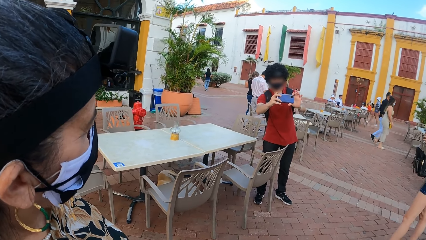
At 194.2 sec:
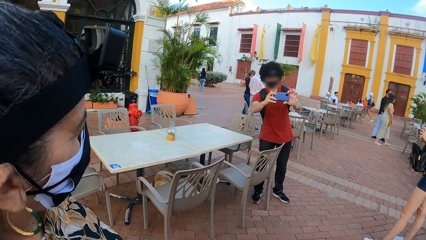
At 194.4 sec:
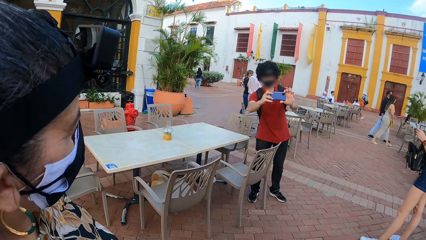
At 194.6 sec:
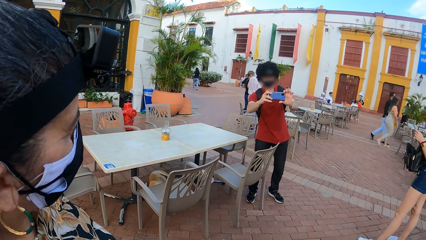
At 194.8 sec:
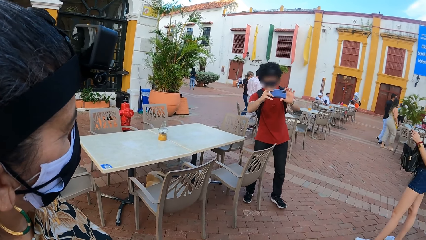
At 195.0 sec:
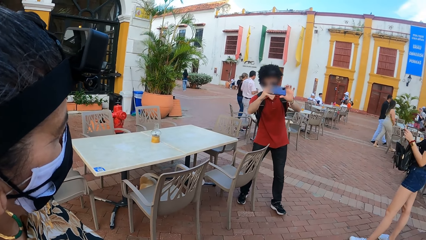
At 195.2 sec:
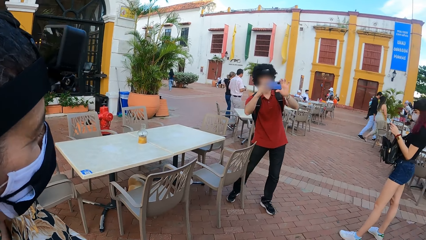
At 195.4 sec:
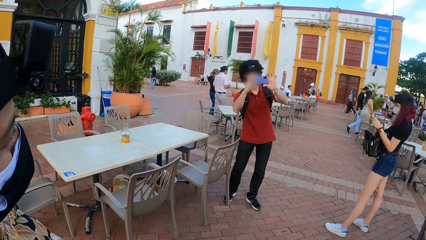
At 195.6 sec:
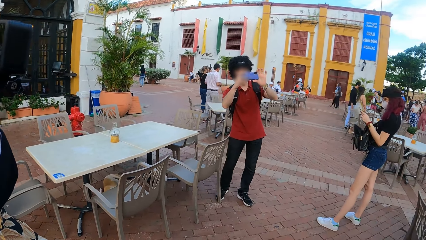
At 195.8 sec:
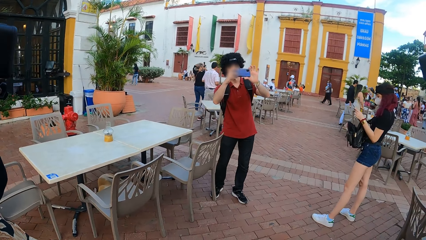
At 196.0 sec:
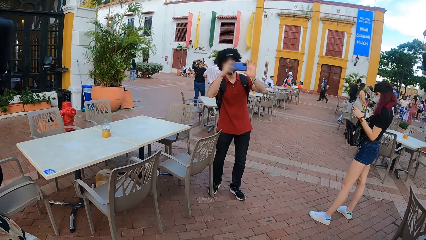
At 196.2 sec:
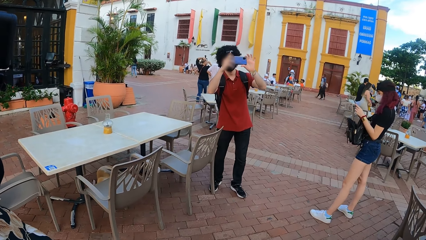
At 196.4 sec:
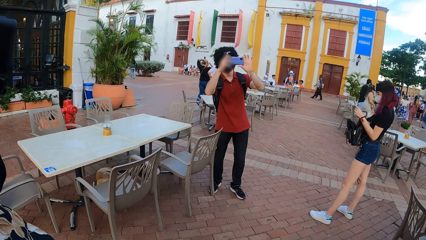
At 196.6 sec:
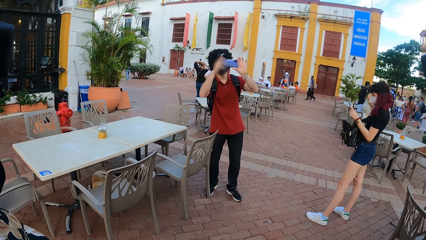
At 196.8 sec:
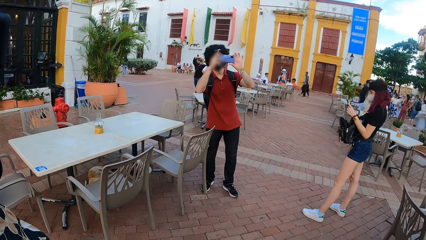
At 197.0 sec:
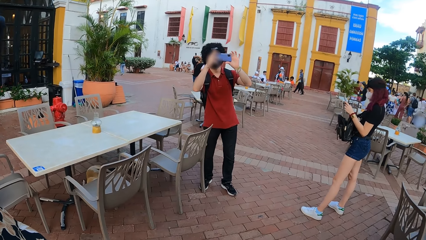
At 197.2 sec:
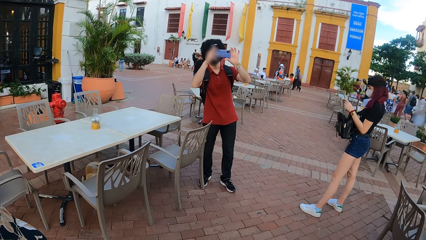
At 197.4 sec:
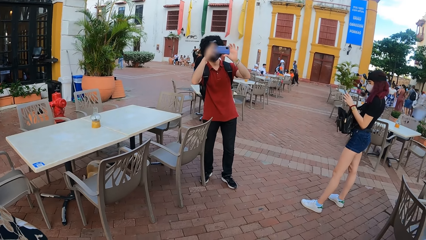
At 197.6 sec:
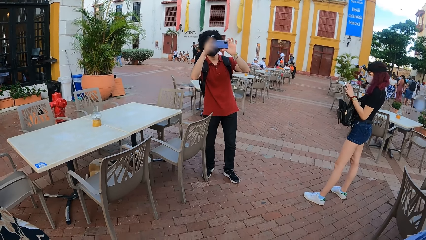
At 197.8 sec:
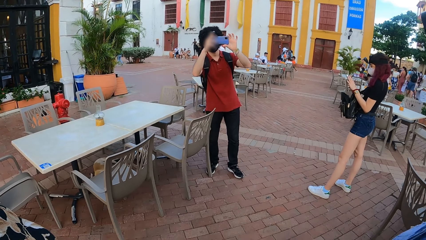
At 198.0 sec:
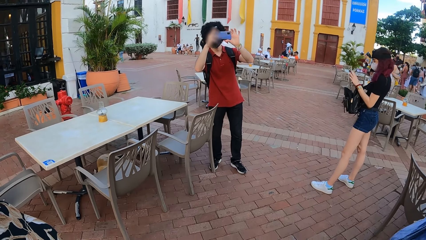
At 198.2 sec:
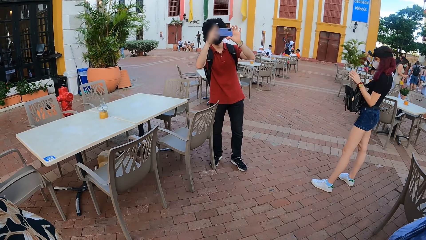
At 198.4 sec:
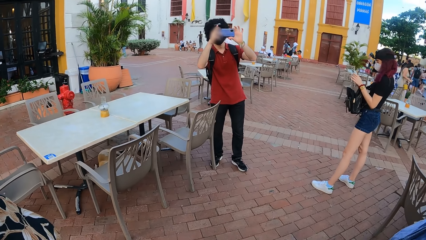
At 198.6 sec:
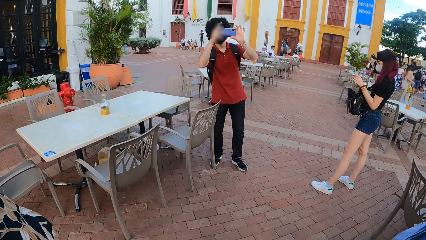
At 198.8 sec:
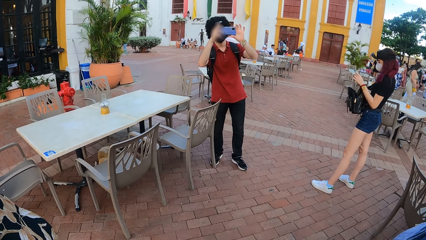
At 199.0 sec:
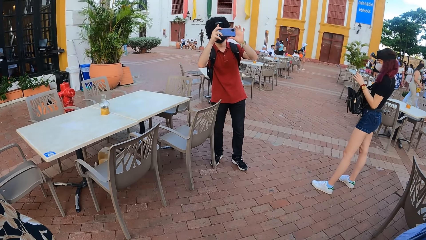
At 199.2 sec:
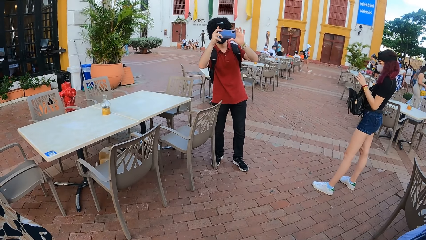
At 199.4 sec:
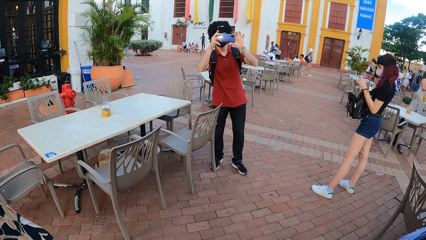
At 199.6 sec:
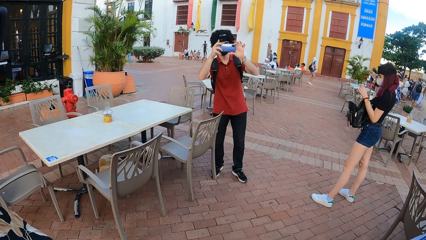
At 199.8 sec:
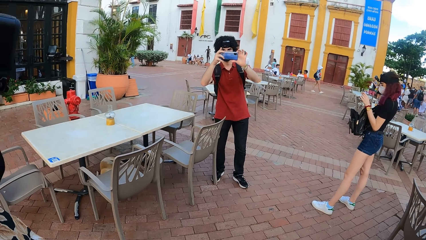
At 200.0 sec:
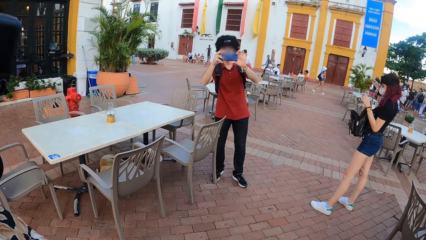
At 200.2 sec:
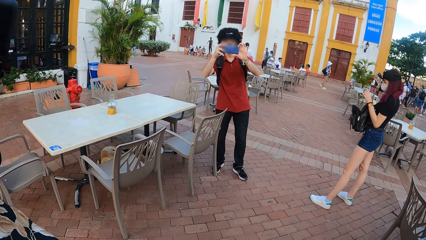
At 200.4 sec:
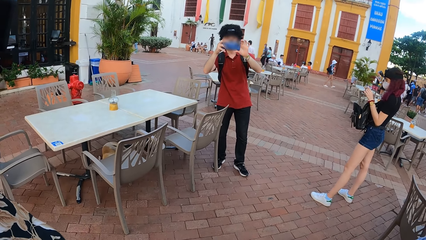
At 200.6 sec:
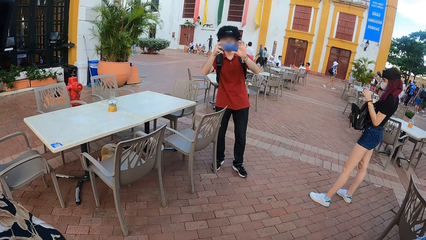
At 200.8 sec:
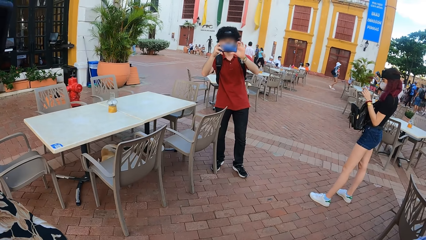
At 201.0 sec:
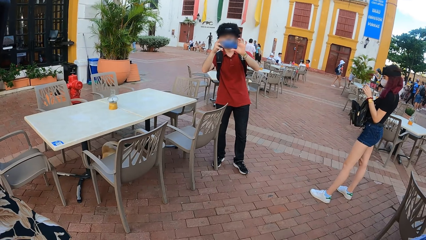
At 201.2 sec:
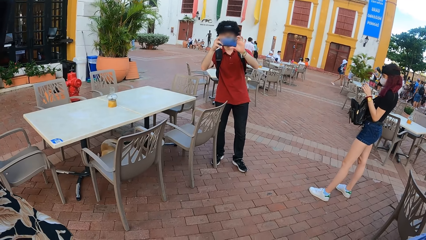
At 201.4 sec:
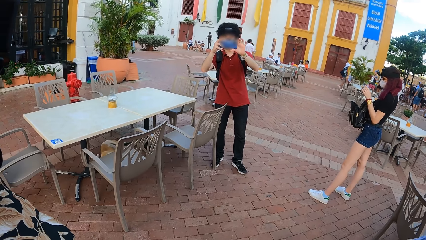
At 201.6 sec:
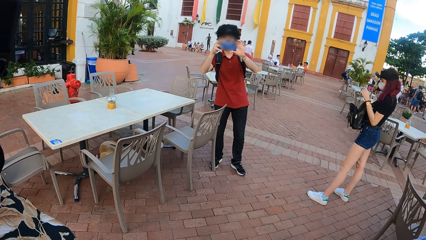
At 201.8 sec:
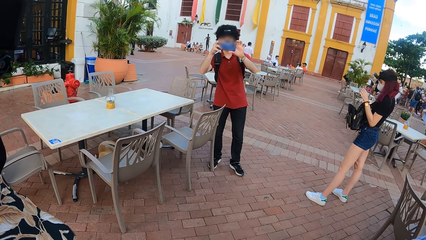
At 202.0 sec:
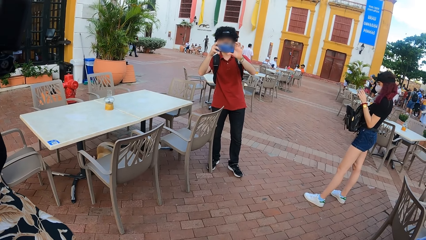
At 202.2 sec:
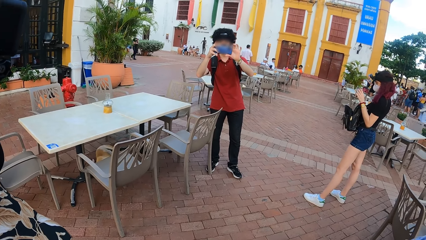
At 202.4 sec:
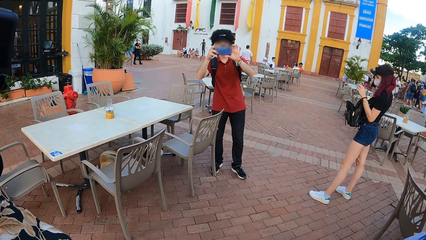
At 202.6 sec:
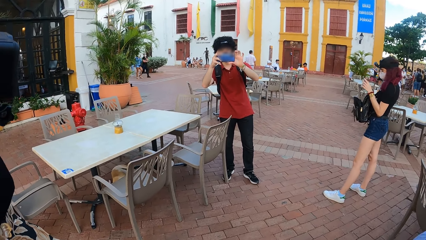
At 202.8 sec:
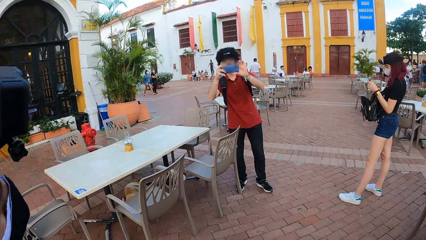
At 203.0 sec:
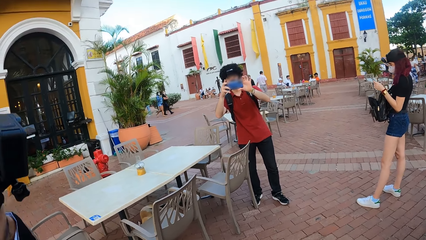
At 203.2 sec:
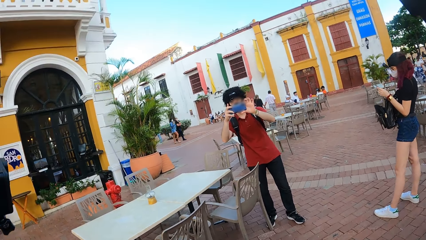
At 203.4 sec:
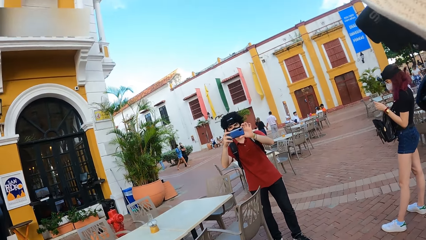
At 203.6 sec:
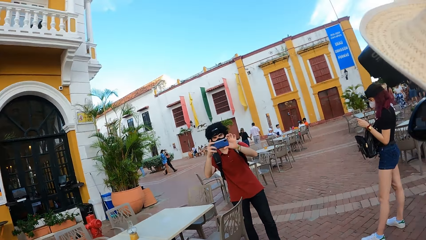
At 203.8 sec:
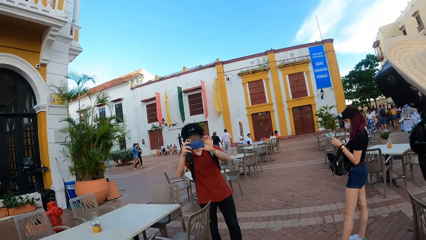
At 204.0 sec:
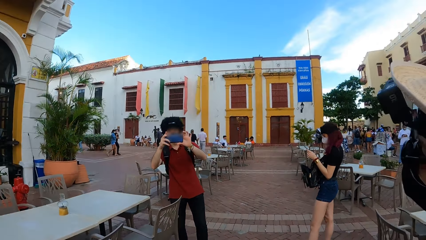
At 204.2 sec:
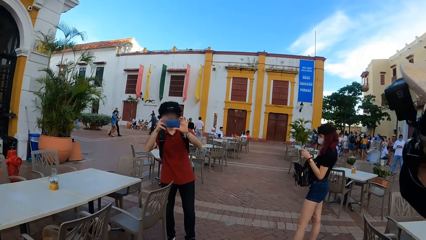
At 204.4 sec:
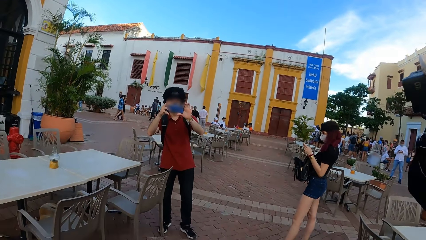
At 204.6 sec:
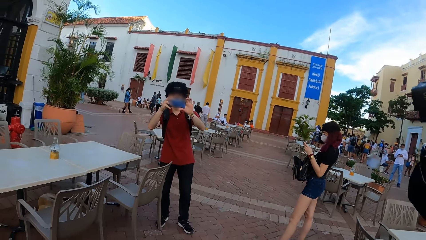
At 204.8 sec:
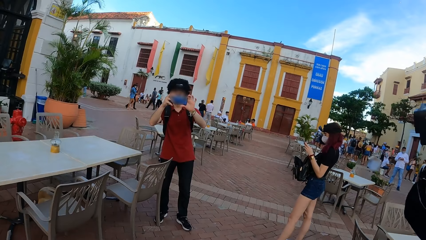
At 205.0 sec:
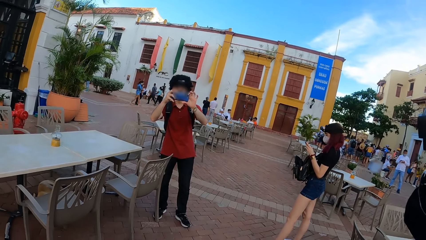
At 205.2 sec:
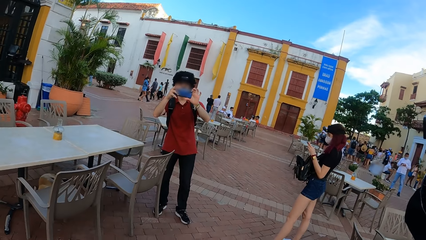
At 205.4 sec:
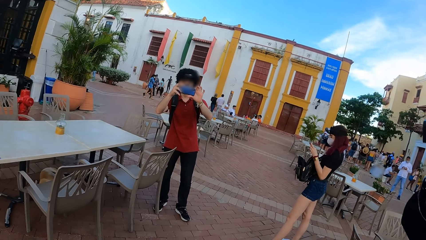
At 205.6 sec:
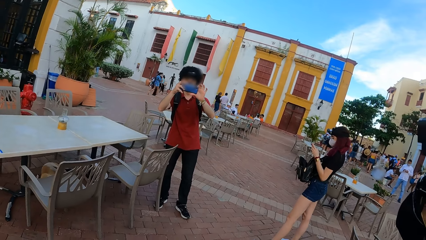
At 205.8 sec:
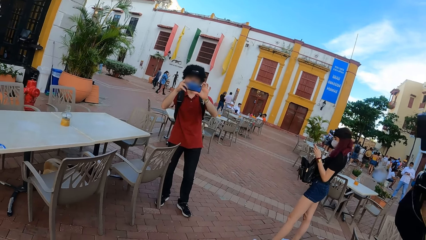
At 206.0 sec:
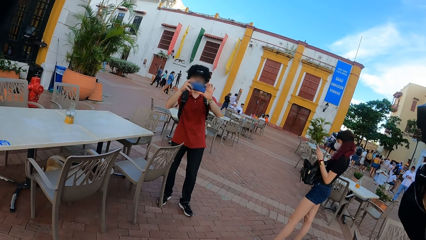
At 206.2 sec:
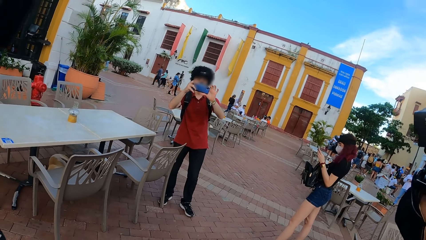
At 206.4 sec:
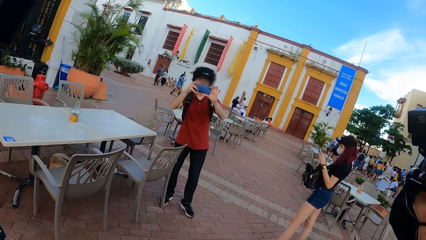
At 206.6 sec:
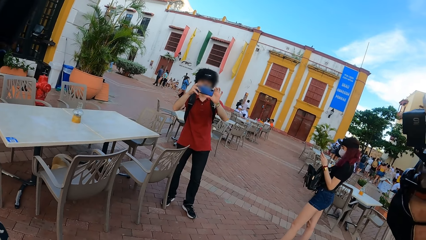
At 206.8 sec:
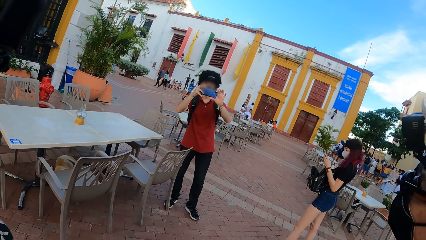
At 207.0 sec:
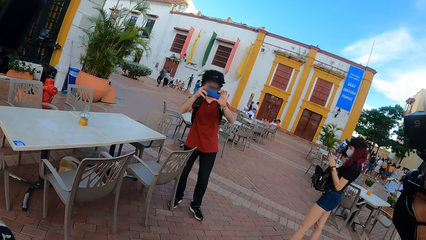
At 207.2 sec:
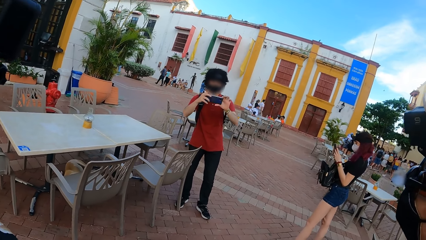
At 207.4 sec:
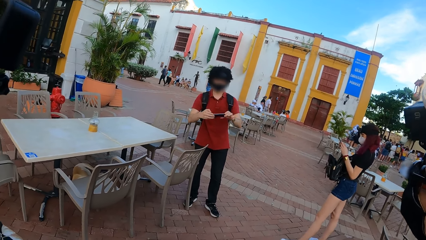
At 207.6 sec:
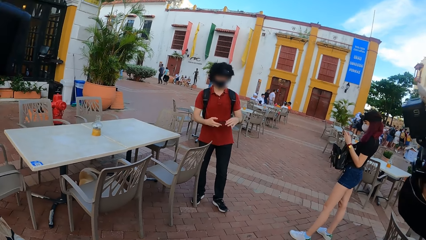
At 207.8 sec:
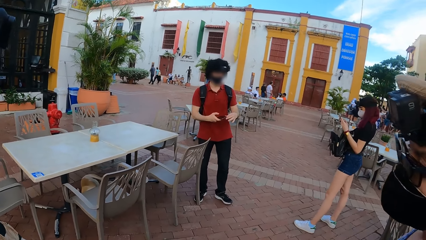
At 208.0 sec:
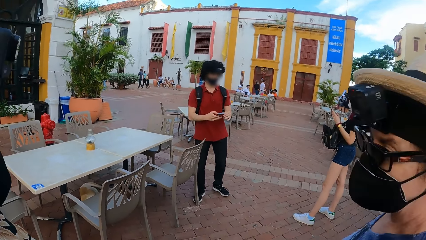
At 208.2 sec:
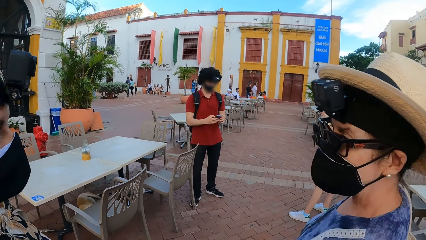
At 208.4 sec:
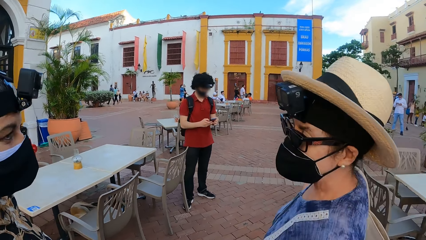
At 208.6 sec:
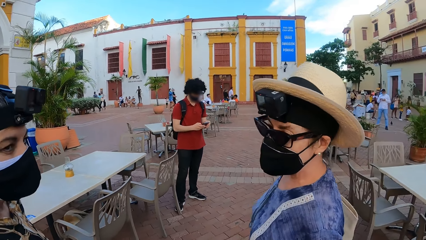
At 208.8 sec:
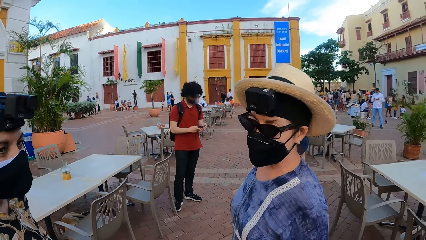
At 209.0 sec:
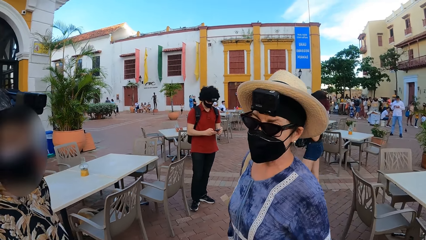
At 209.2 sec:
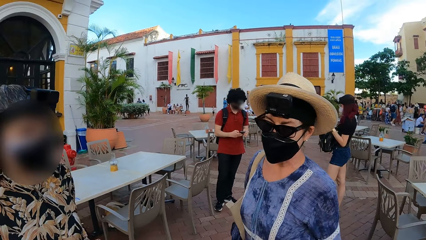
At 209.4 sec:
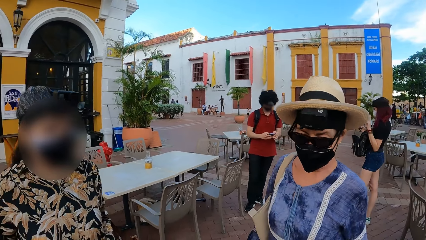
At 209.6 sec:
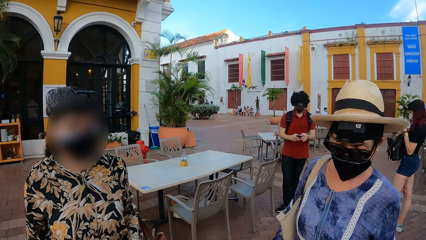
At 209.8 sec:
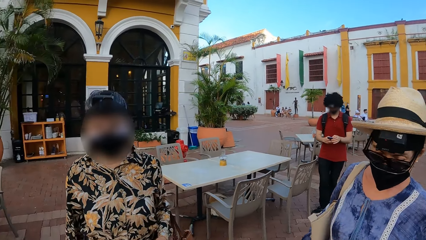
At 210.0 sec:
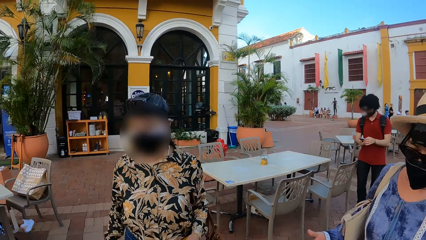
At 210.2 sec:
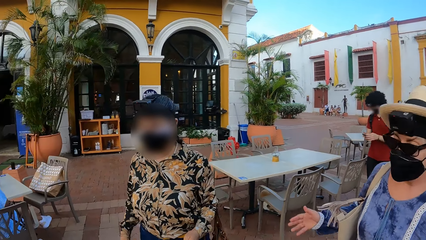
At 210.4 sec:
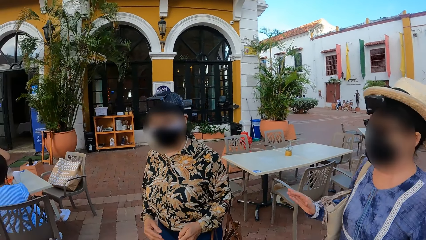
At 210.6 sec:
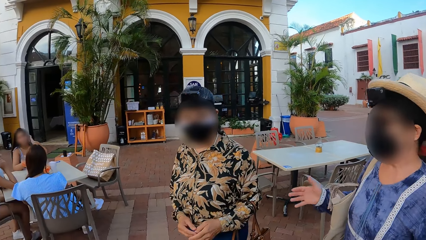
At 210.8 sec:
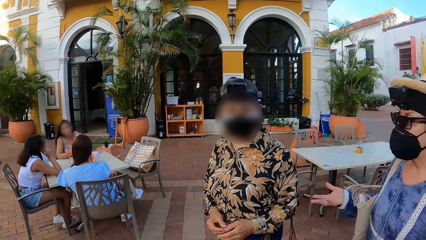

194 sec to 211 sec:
A person focuses his camera up. The person focuses his camera to the camera wearer. The person holds down his camera. Two persons walk in front of the camera wearer.
